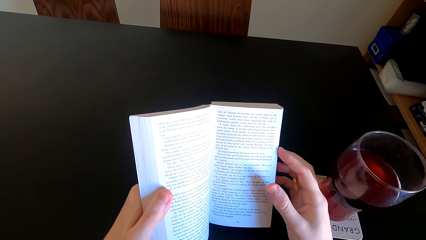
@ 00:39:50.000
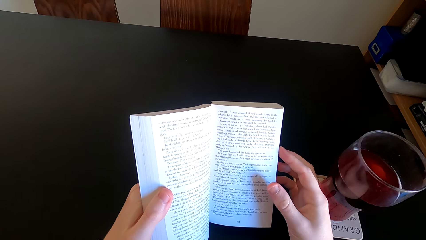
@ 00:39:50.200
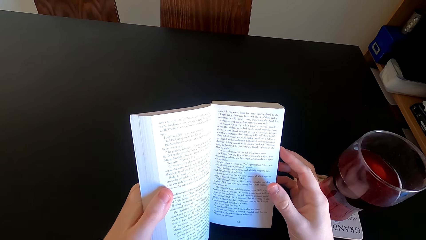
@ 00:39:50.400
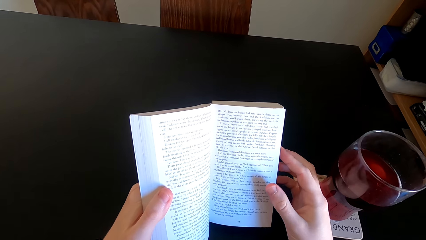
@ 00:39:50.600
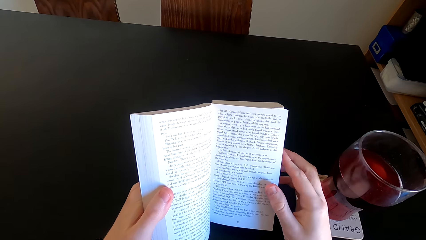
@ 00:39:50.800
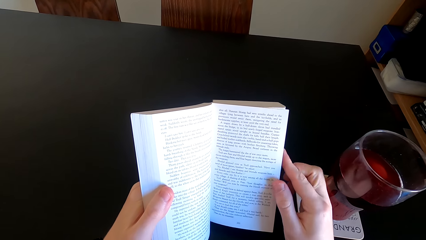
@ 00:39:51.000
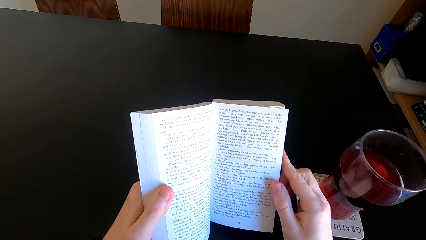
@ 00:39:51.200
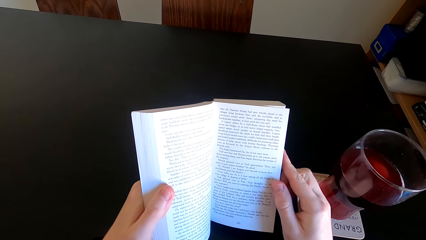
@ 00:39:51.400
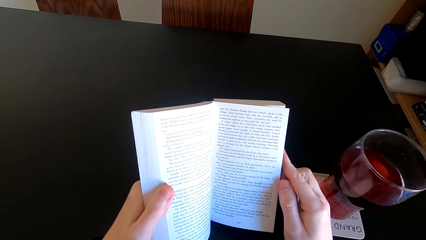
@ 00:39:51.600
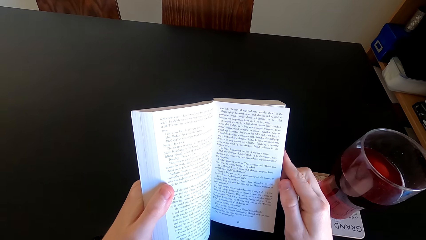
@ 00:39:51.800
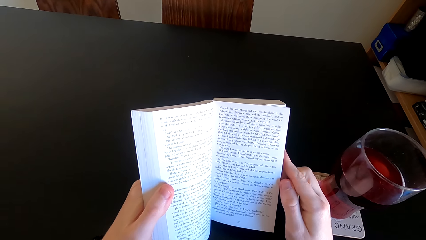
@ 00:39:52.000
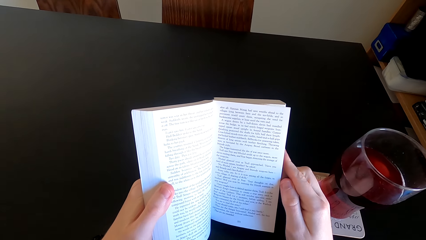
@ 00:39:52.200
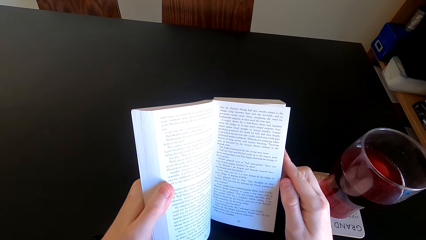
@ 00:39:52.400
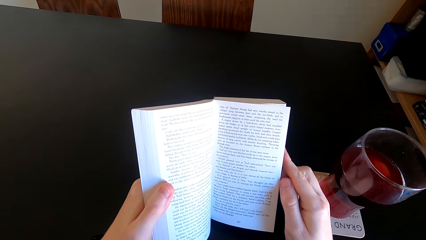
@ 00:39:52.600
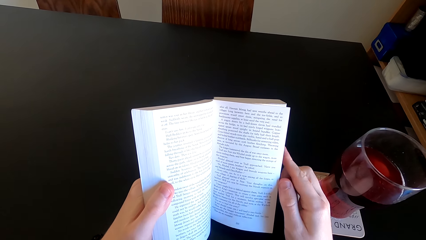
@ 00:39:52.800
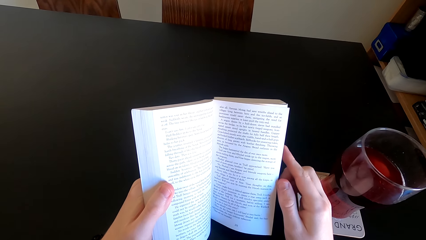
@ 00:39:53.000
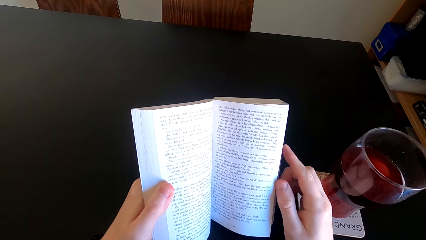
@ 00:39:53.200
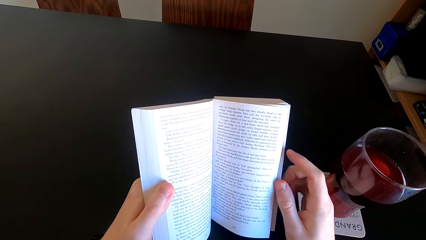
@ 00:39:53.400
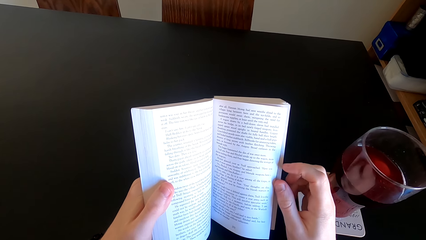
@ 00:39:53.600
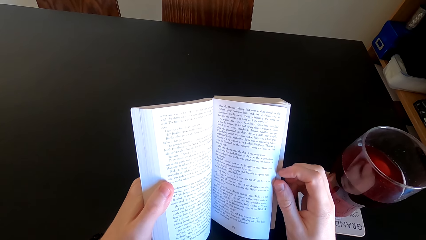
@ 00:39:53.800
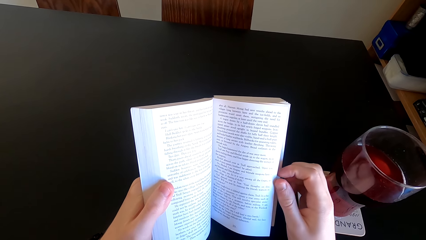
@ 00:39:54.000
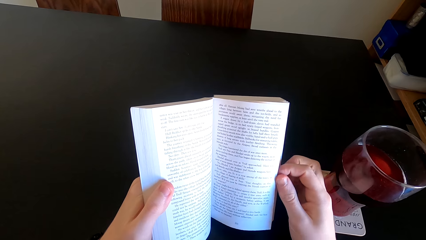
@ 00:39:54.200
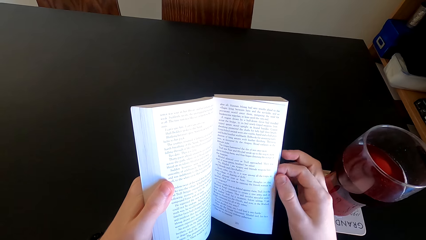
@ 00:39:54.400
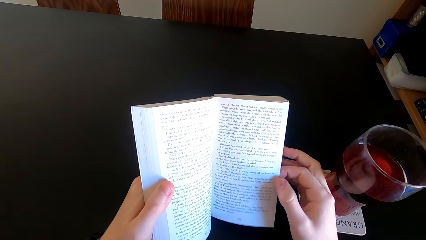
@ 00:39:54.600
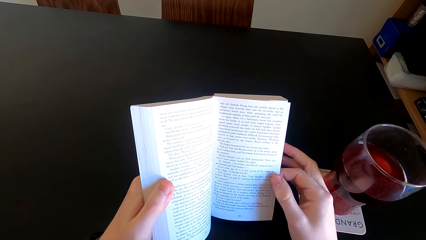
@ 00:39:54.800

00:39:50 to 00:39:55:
The camera wearer reads the book.

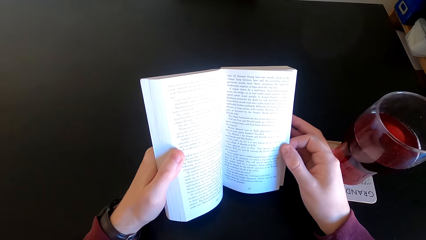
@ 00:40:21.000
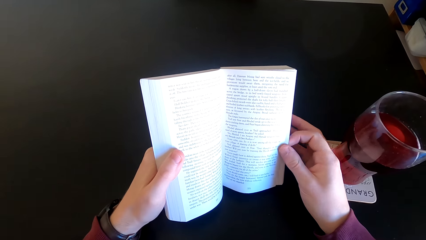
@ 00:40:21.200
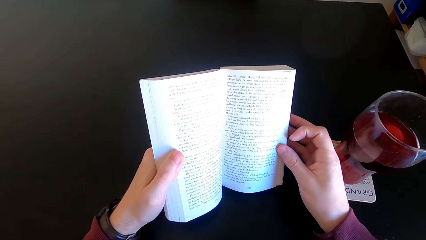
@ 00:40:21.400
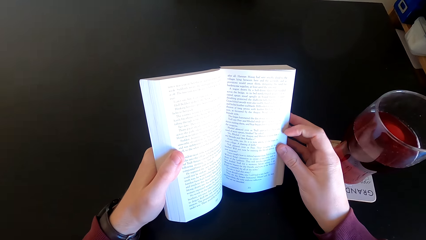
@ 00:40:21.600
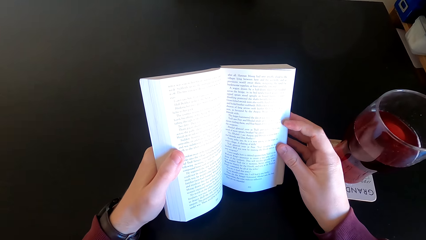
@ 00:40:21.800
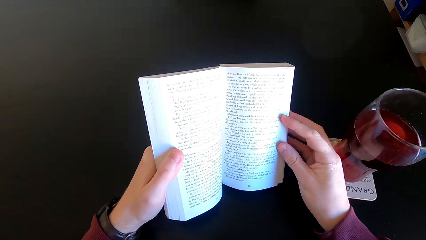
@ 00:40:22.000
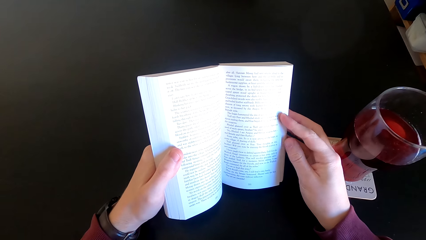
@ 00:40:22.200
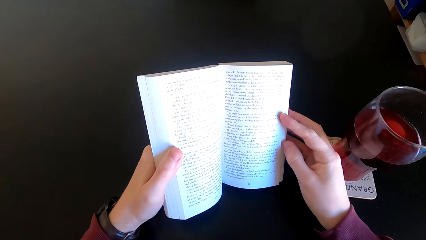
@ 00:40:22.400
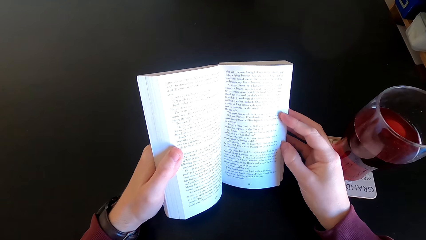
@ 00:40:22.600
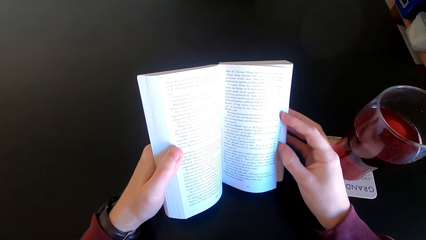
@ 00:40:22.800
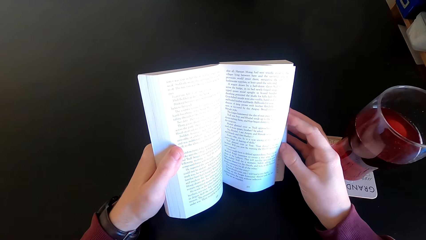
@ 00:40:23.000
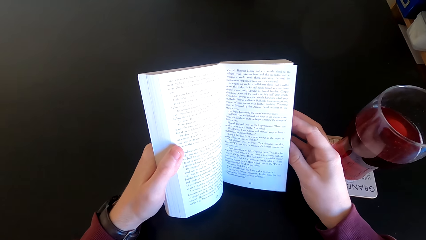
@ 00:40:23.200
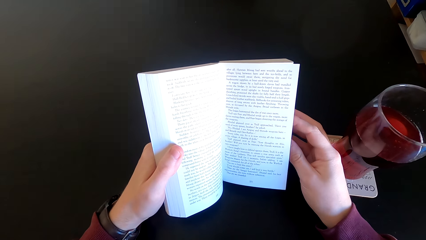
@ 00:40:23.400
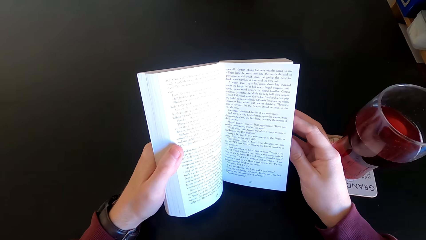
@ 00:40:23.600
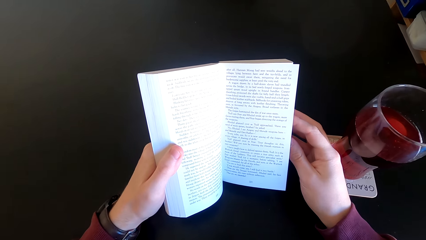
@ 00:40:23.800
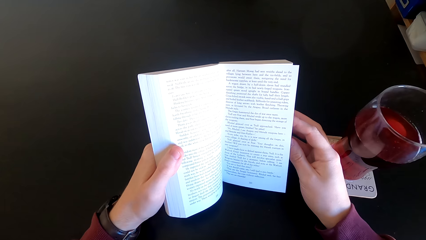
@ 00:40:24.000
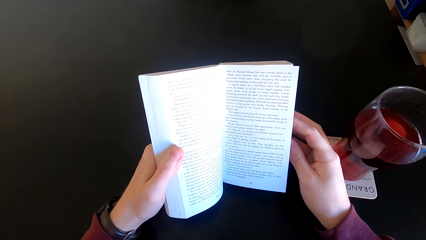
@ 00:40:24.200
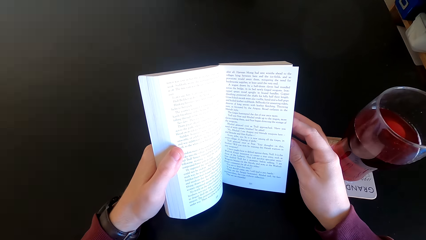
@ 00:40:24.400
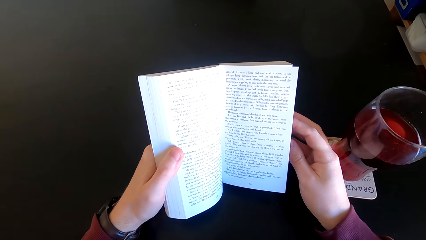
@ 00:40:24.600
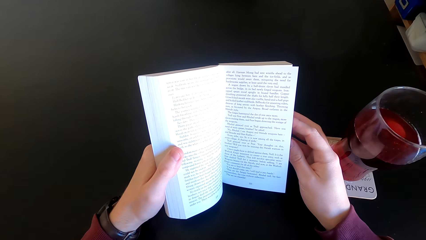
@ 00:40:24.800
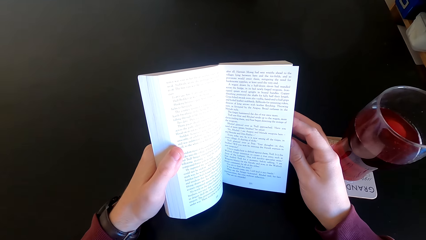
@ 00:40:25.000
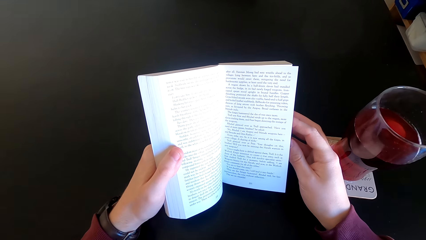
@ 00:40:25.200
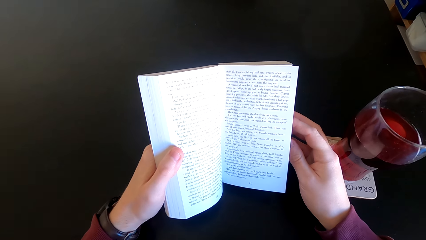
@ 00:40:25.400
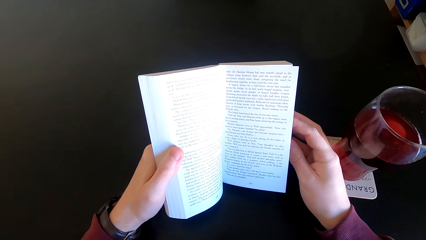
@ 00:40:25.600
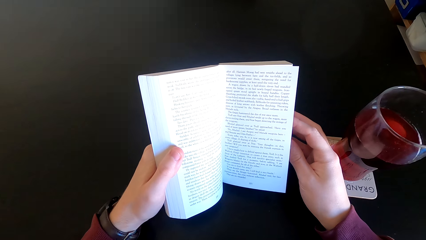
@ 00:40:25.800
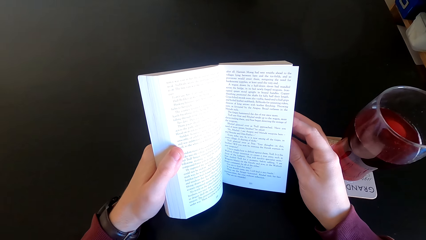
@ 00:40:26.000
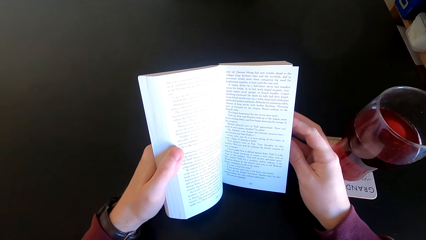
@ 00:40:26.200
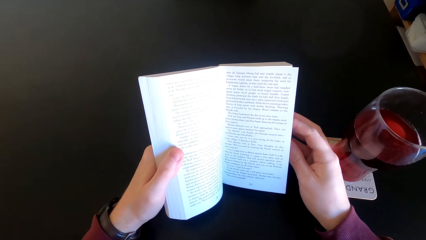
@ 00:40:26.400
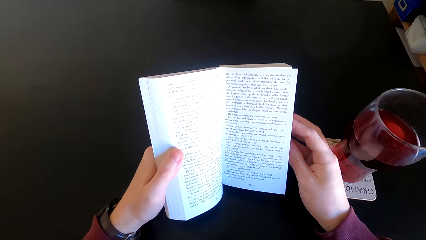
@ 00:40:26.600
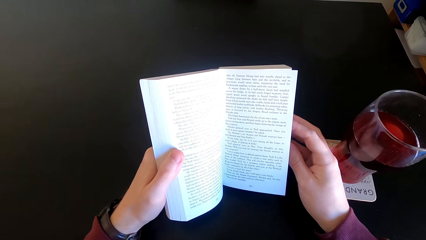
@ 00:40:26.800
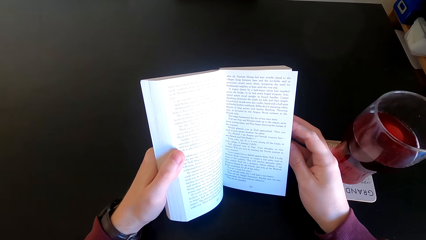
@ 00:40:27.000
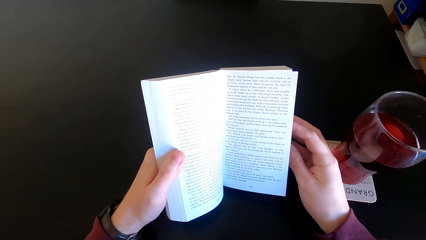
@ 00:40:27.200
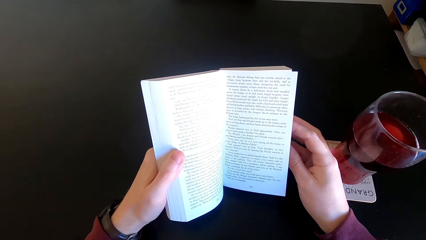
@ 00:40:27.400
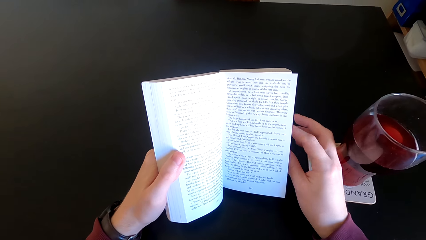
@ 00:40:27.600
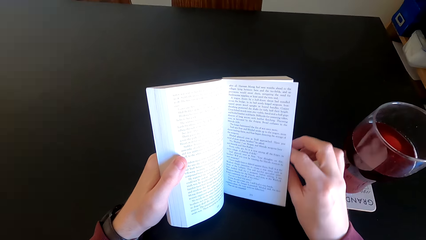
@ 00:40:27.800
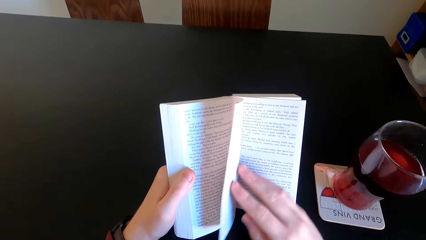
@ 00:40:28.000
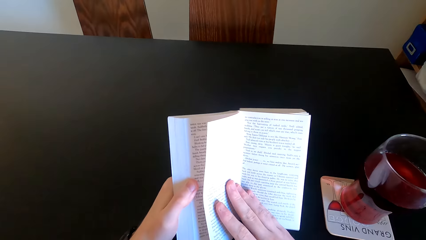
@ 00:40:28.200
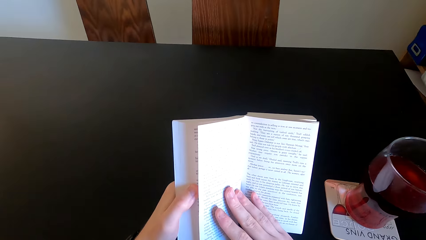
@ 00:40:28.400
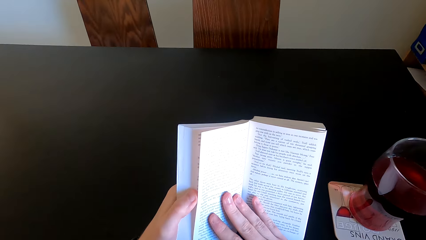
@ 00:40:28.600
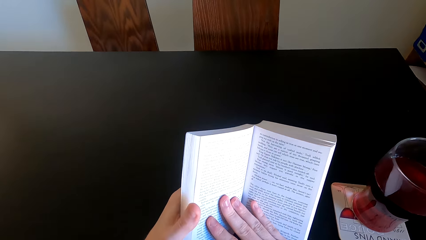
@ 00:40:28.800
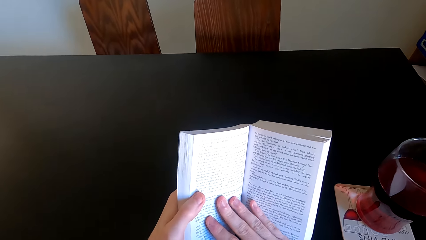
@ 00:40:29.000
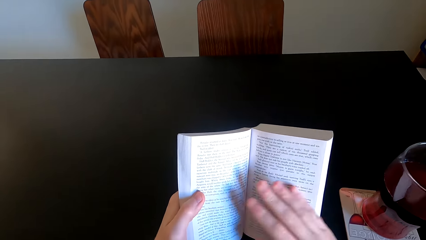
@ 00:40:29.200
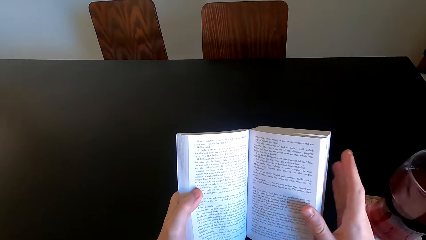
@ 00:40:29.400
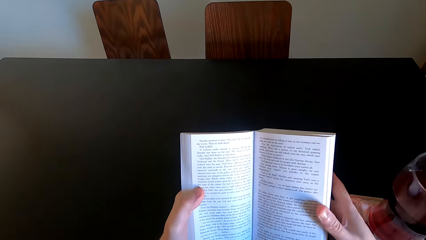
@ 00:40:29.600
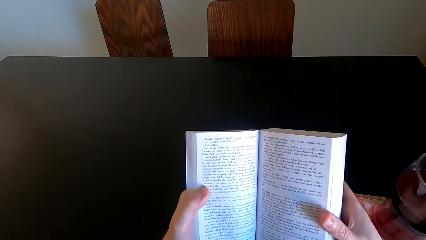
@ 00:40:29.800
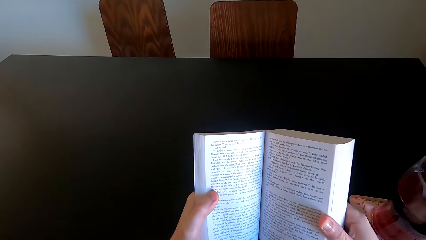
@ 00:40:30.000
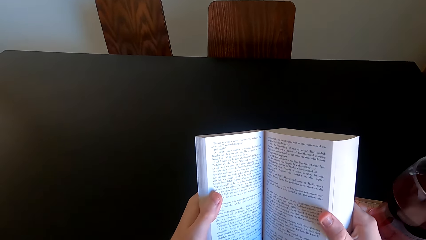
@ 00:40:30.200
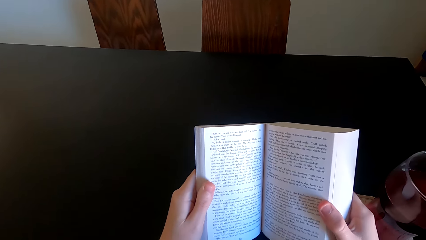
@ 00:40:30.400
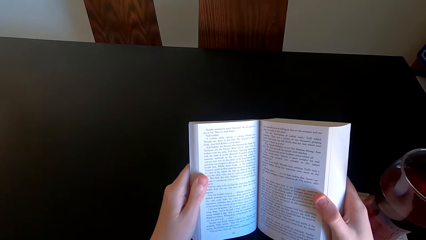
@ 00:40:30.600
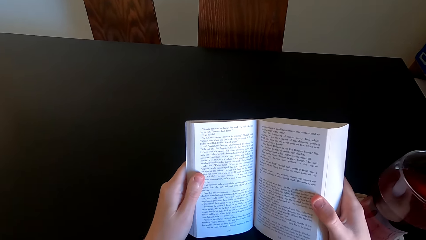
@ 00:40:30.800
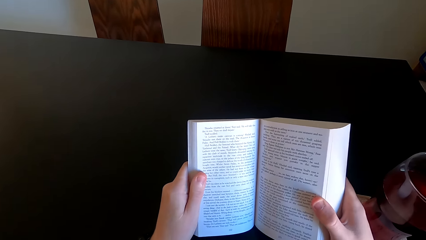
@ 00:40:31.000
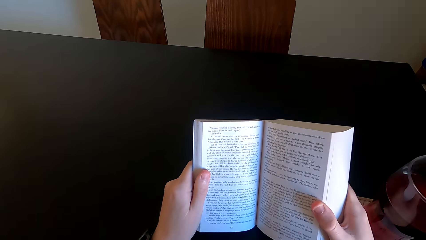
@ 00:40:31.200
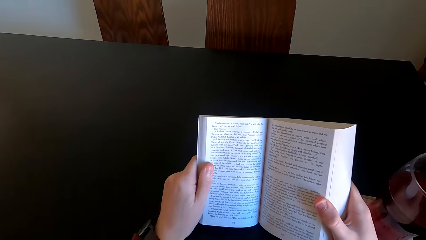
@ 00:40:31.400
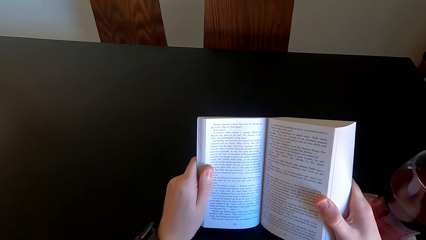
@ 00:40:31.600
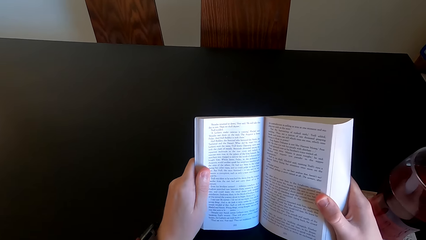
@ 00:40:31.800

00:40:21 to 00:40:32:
The camera wearer moves her finger. She reads the book. She opens another page of the novel. She opens the next page. She continues to read the novel.
